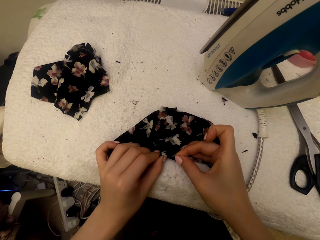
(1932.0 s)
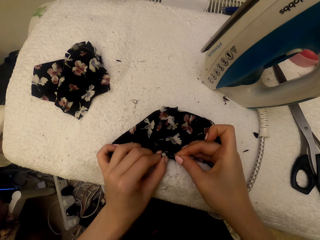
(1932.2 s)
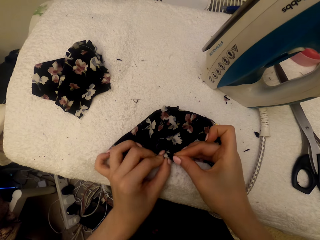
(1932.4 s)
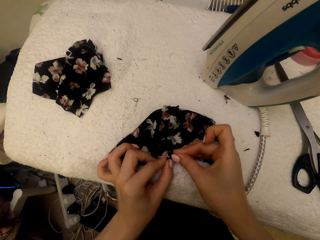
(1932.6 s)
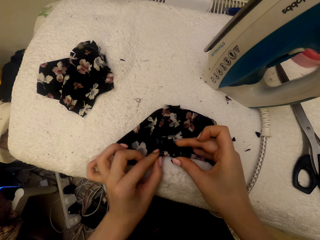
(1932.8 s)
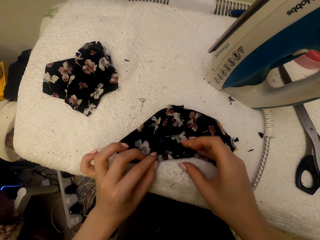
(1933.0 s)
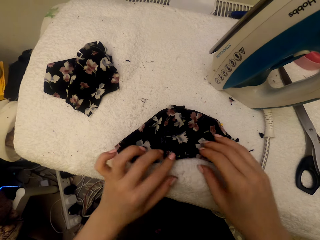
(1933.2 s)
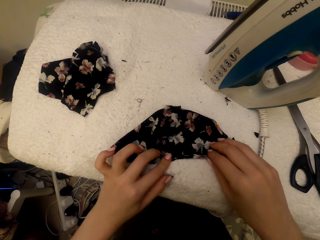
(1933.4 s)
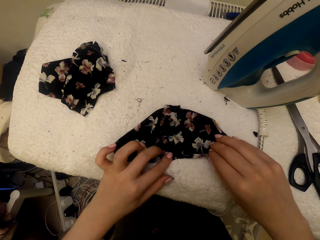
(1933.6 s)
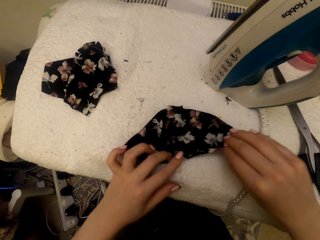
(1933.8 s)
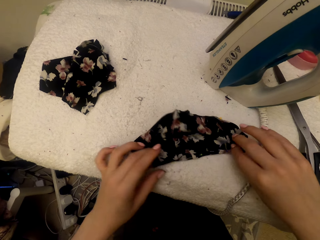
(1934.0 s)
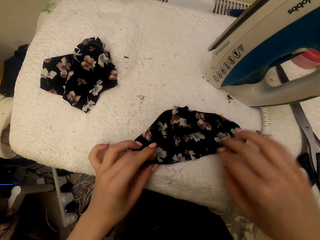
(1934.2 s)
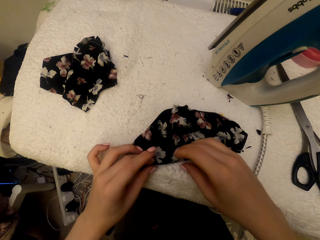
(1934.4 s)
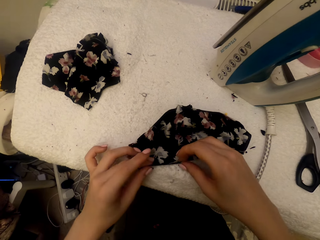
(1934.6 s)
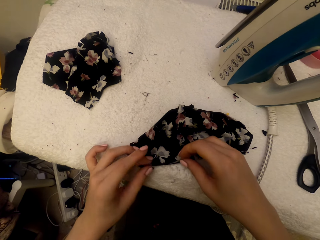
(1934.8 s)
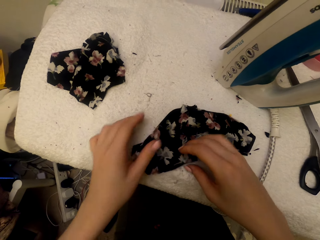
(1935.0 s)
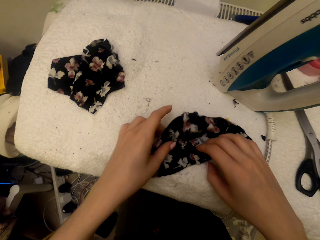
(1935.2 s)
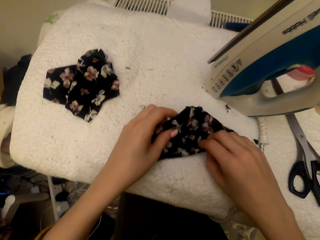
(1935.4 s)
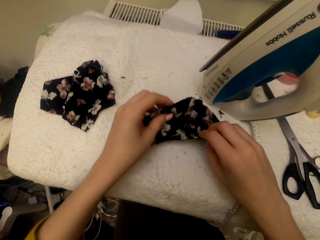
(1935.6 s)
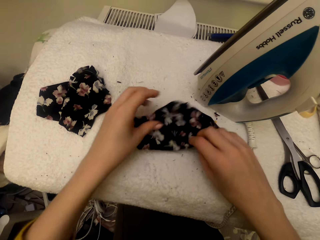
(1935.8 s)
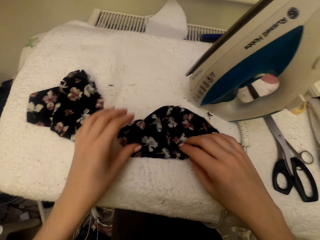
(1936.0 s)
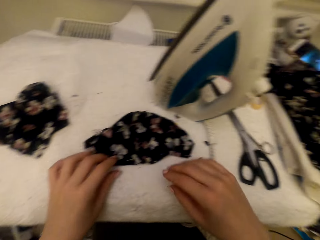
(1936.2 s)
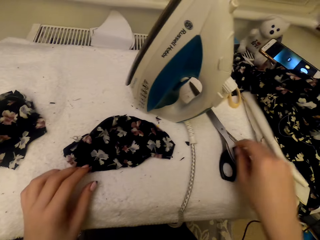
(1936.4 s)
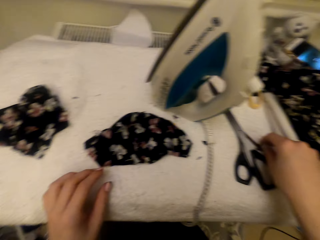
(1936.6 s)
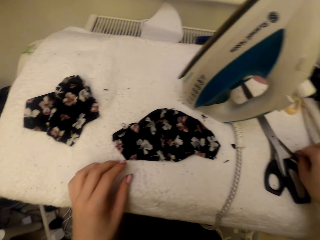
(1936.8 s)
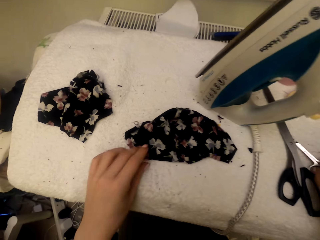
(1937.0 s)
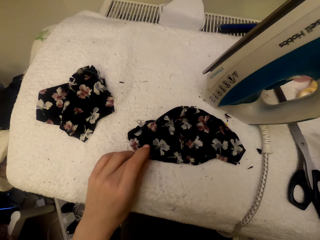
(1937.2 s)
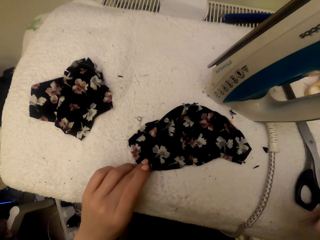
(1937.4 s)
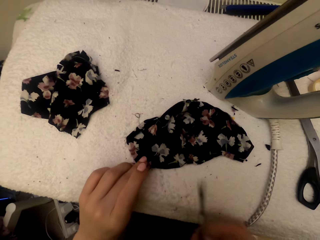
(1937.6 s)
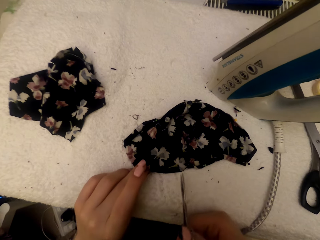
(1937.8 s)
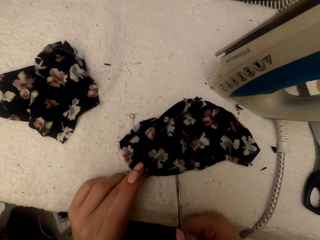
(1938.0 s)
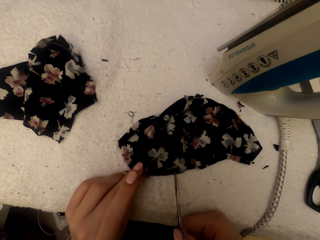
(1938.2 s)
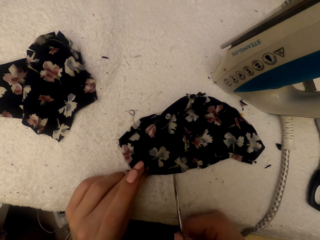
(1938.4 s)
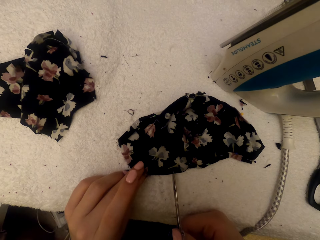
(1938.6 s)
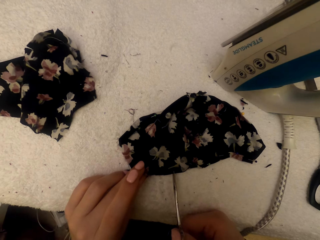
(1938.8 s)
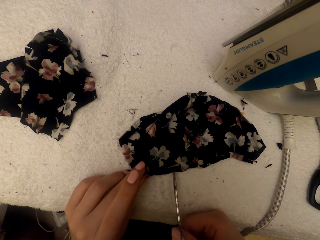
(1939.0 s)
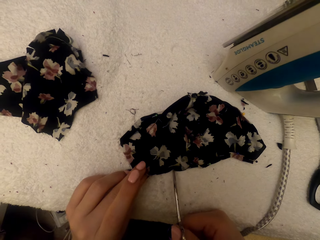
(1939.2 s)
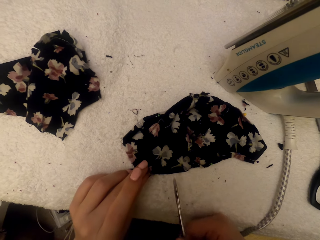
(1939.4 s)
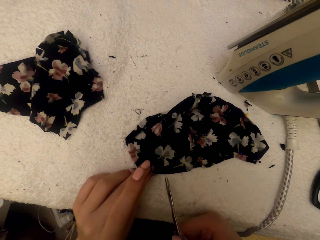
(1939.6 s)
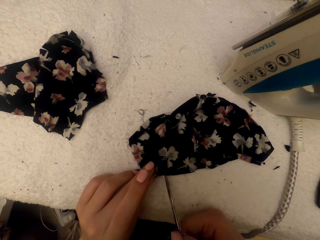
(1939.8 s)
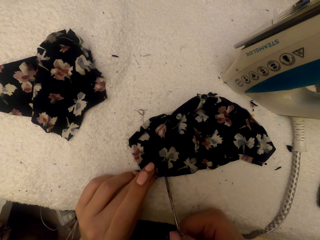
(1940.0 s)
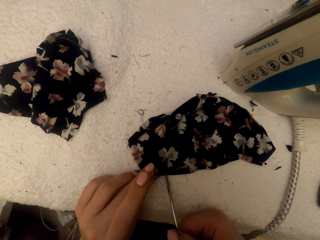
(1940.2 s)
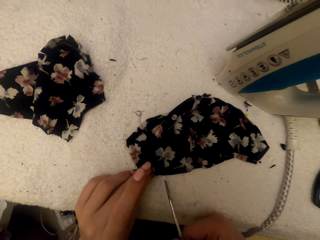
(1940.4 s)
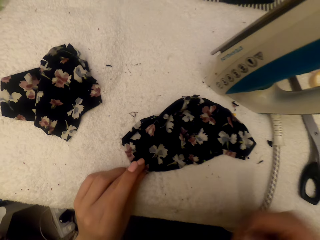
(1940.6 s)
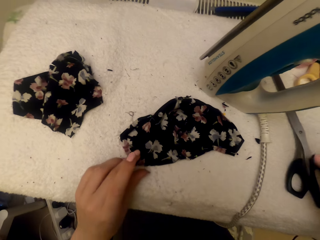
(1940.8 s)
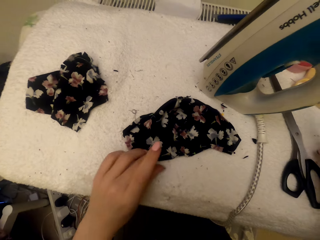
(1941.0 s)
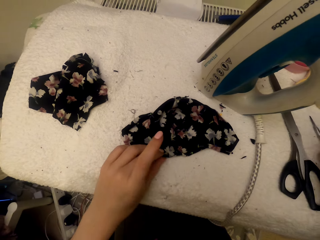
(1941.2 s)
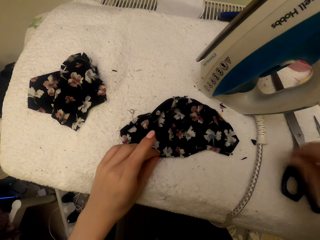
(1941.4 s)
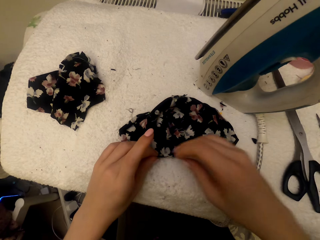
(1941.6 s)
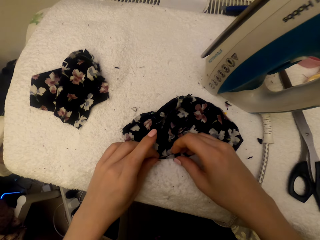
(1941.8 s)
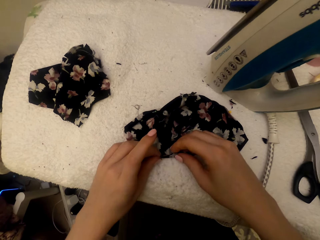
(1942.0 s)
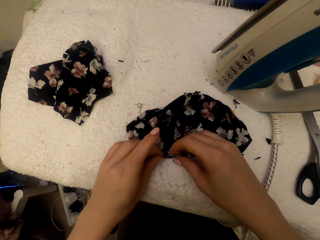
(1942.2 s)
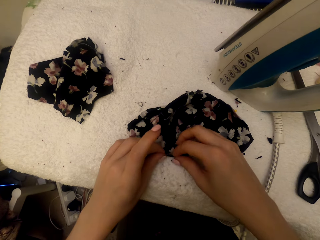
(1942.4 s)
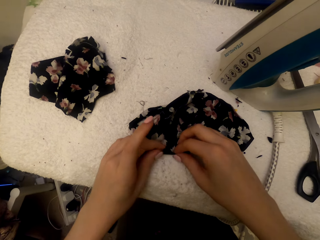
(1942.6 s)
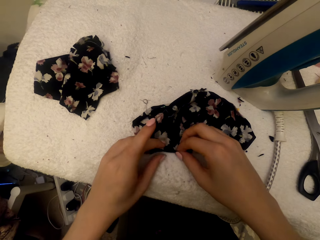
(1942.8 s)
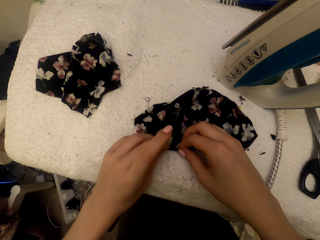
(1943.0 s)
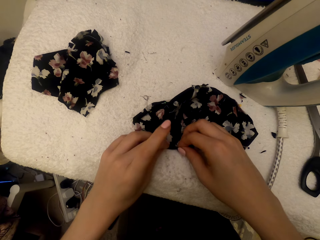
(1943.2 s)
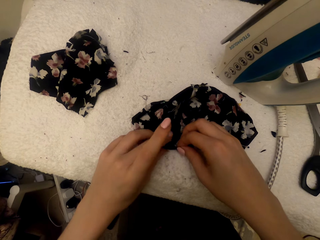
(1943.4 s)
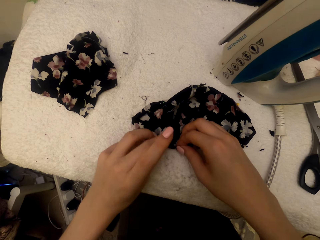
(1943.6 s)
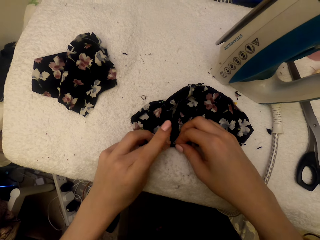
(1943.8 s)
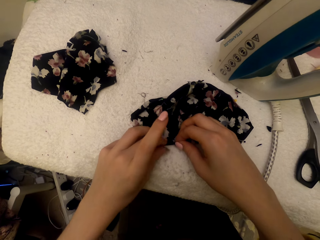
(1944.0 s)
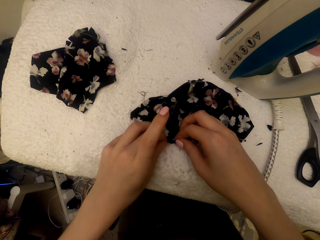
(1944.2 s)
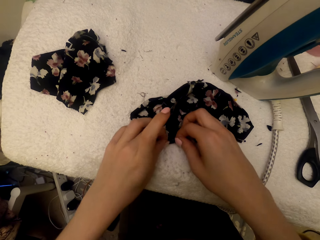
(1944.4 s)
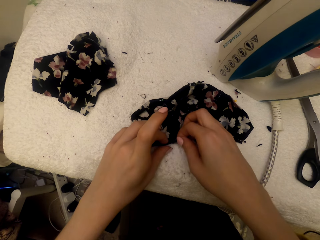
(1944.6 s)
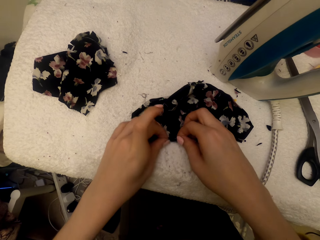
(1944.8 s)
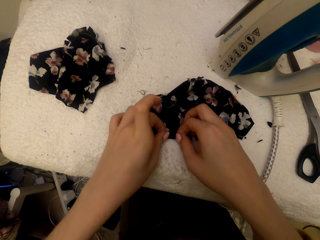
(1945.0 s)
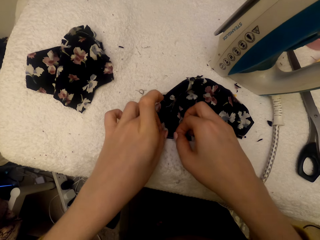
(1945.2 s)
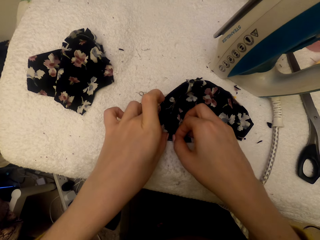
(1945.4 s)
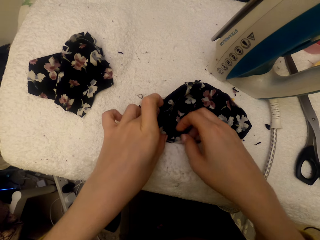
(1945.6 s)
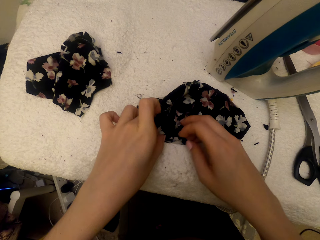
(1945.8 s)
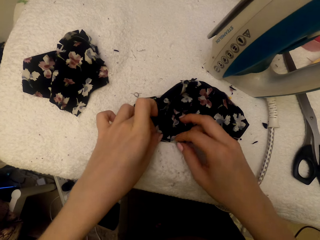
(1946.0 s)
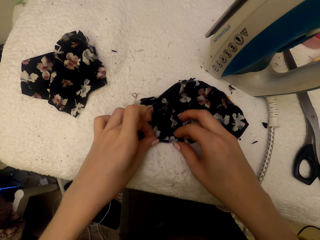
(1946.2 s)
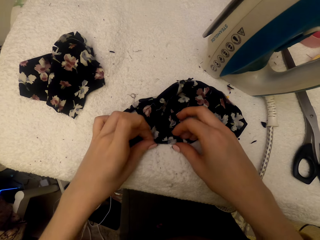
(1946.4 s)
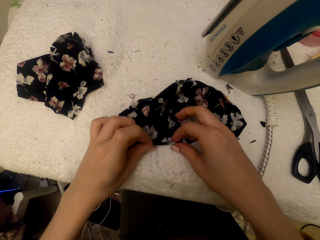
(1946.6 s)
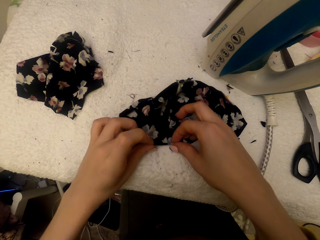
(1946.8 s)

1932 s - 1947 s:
The camera wearer adjusts the cloth material piece. They touch the cloth. They pick up the scissors on top of the table. They cut the cloth material piece using the scissors. They put the scissors on the worktable. They adjust the cloth material piece. They touch the cloth.

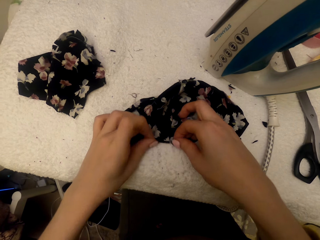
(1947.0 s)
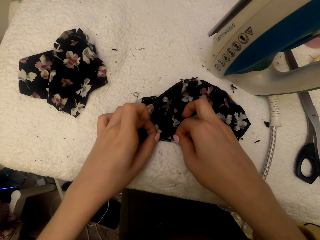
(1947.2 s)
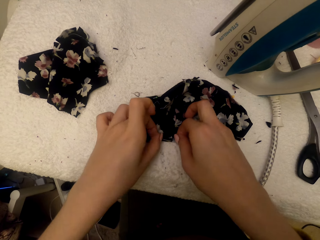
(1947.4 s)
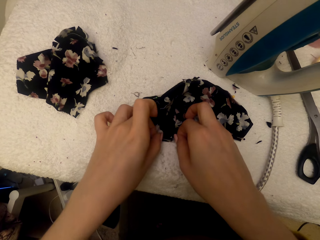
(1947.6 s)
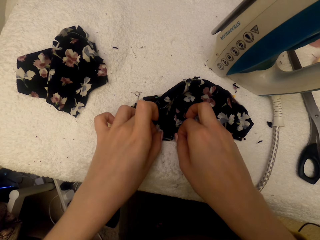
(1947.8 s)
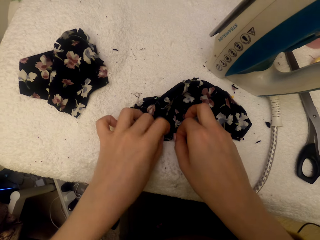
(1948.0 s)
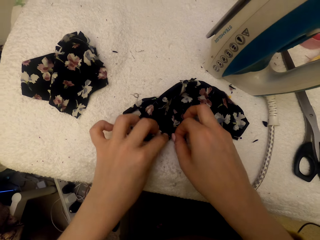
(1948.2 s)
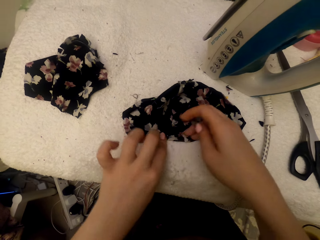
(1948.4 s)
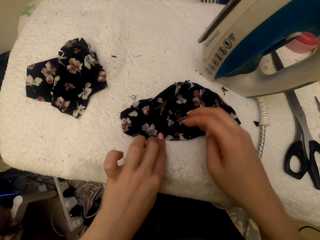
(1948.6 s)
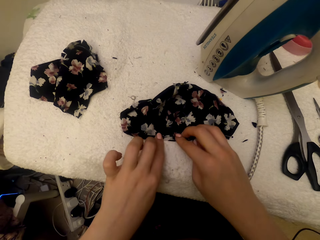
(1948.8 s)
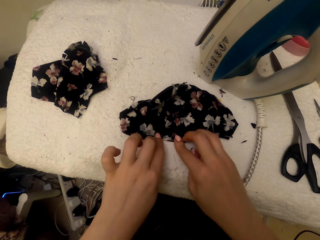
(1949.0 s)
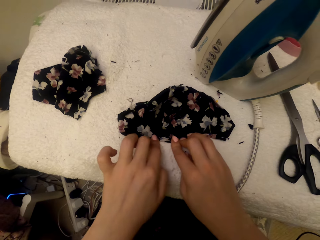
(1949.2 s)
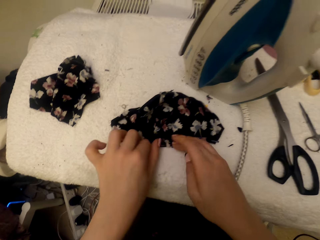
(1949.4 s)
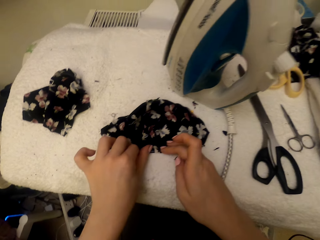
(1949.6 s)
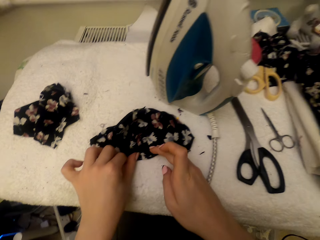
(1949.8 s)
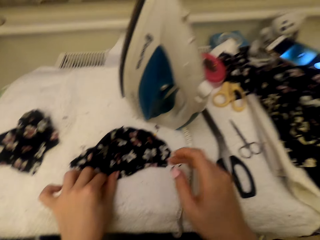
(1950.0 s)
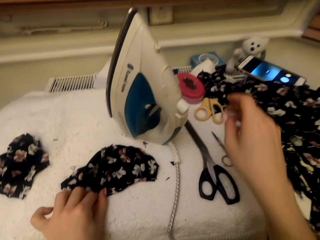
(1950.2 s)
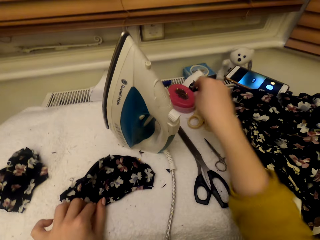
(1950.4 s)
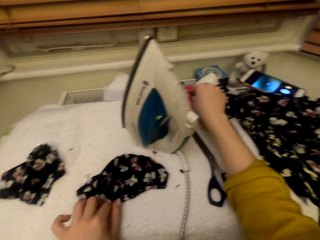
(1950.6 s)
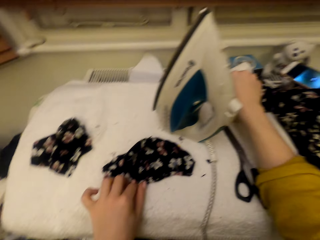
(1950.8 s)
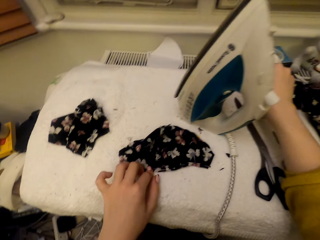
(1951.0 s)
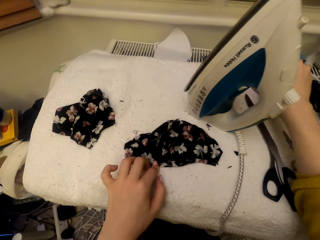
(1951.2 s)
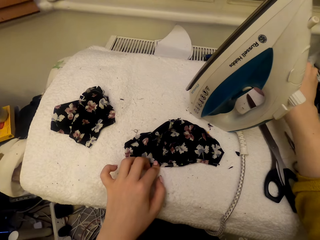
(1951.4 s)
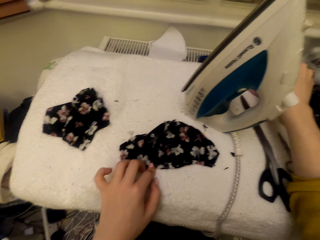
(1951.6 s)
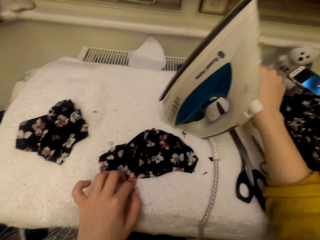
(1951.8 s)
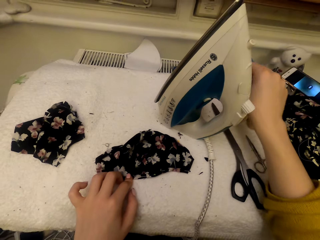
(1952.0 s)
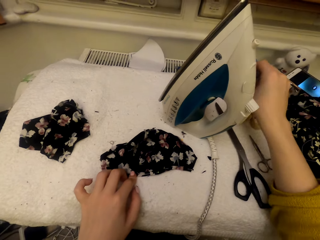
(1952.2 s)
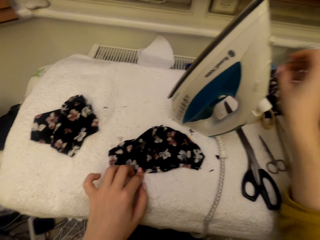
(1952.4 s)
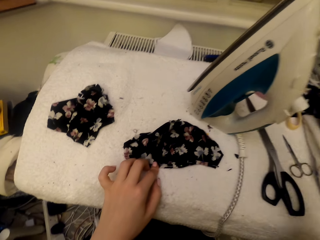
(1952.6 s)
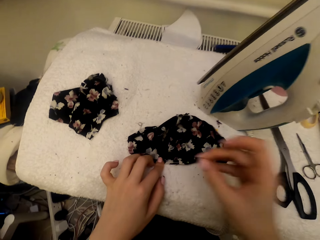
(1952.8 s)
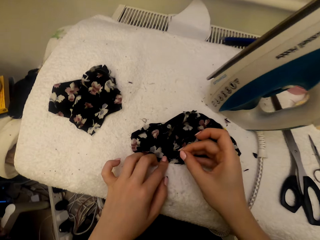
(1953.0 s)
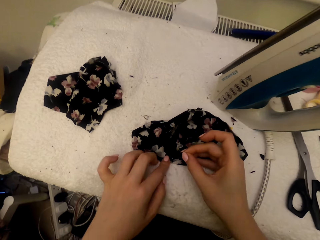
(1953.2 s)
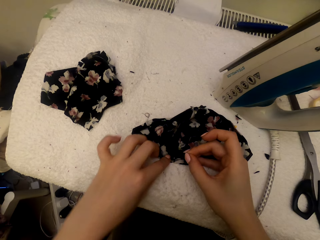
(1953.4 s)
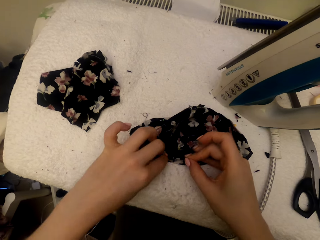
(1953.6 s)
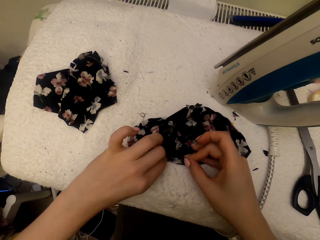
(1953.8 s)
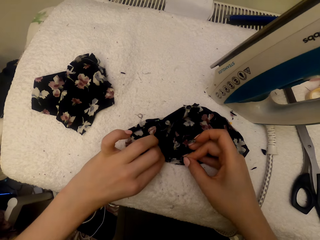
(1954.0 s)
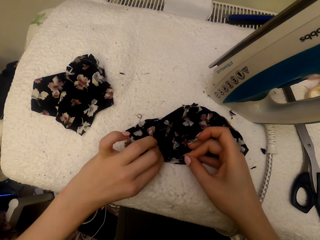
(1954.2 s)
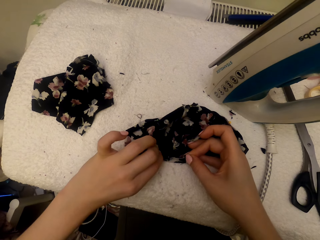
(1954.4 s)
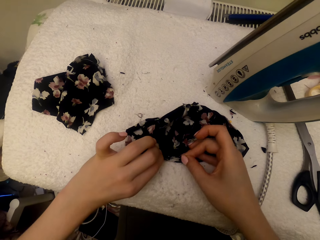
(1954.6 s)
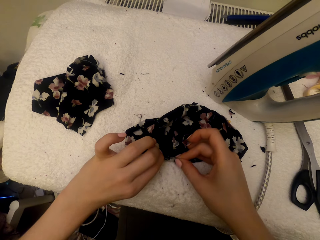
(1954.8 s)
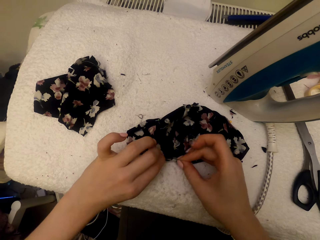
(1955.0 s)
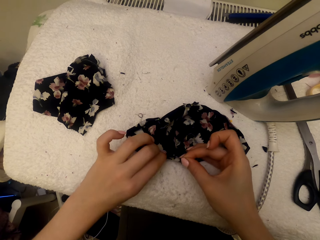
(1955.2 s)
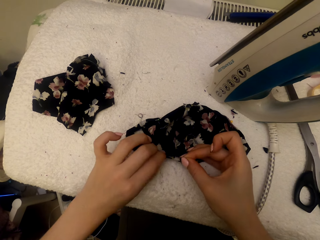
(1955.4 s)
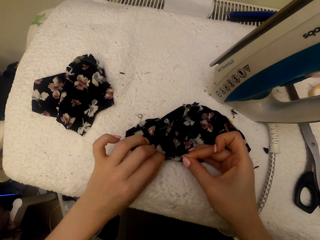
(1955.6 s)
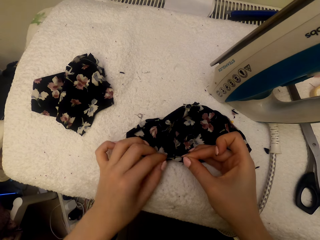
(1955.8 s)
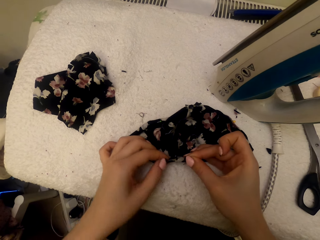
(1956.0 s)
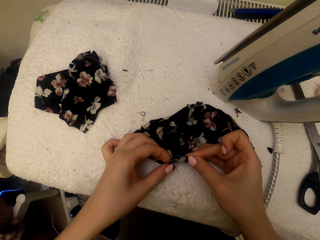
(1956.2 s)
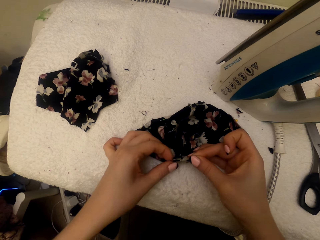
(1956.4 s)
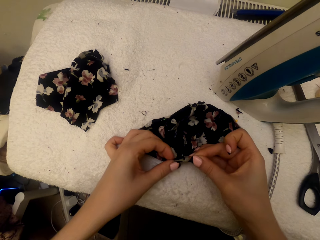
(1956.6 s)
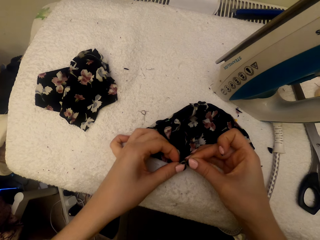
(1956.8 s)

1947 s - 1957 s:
The camera wearer picks the pin in the tin. They pin the cloth material piece with the pin.
